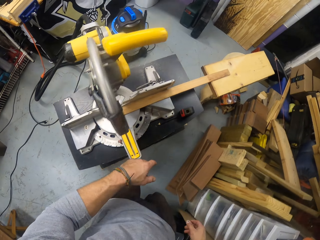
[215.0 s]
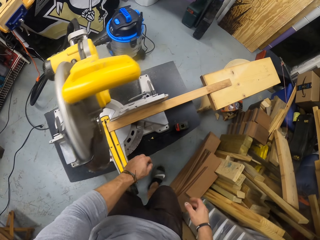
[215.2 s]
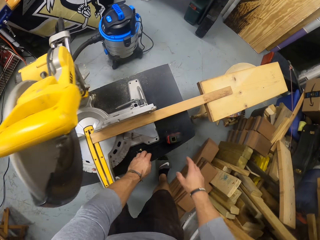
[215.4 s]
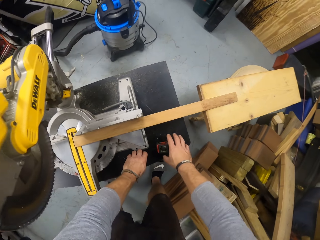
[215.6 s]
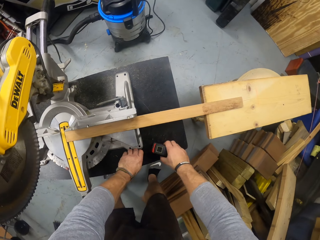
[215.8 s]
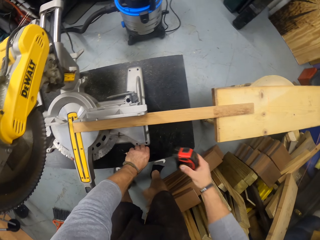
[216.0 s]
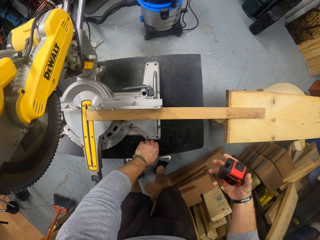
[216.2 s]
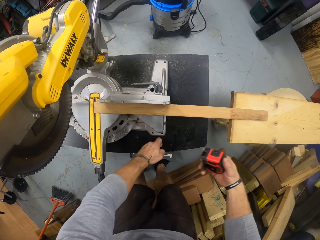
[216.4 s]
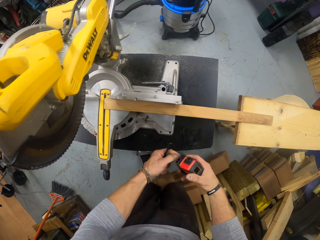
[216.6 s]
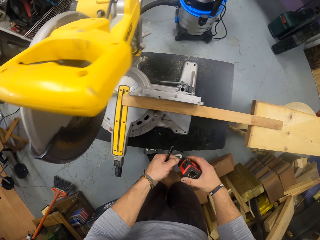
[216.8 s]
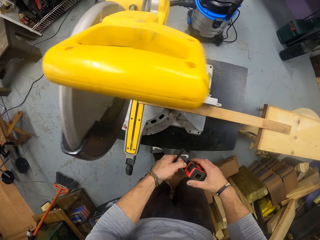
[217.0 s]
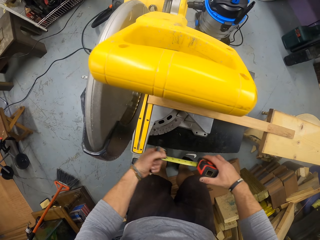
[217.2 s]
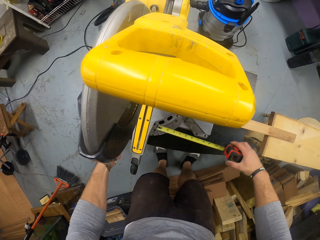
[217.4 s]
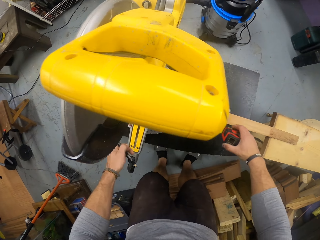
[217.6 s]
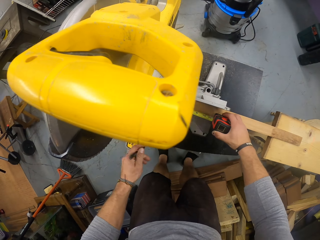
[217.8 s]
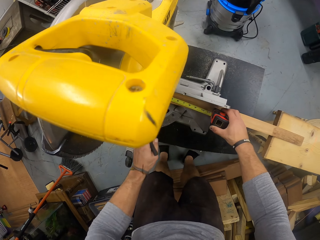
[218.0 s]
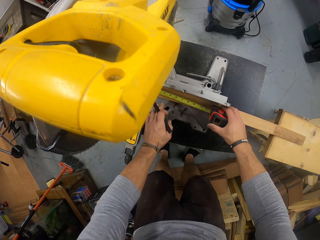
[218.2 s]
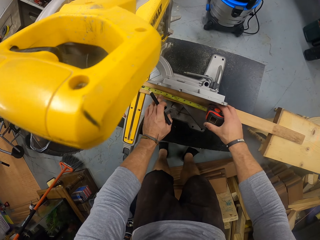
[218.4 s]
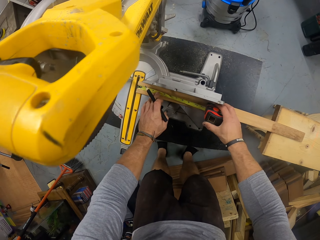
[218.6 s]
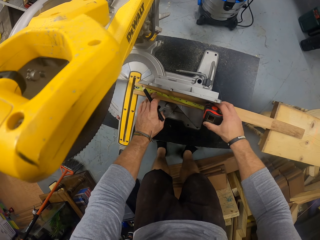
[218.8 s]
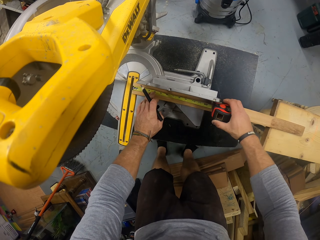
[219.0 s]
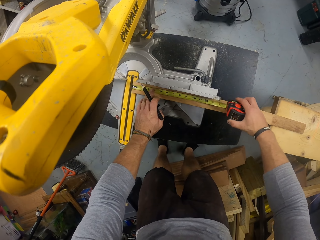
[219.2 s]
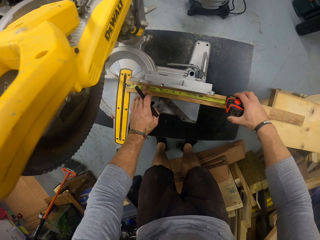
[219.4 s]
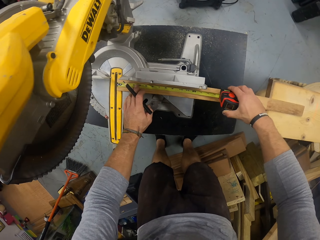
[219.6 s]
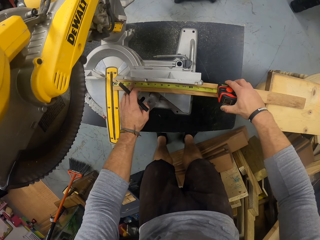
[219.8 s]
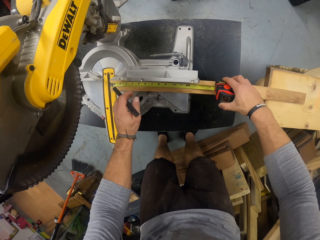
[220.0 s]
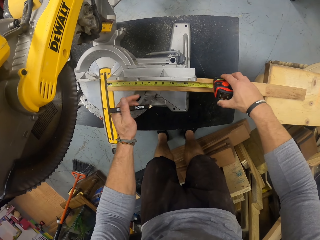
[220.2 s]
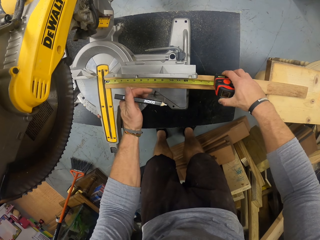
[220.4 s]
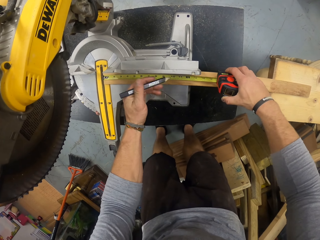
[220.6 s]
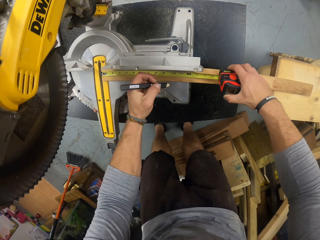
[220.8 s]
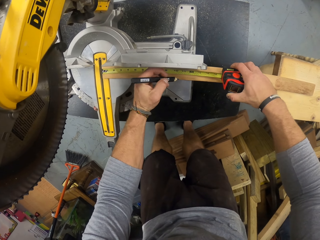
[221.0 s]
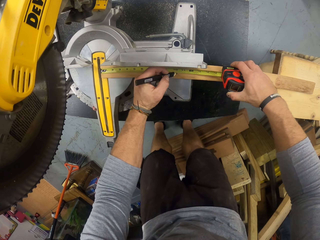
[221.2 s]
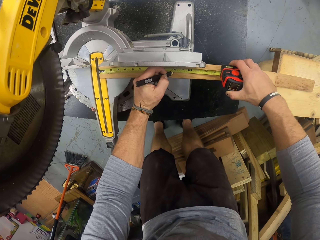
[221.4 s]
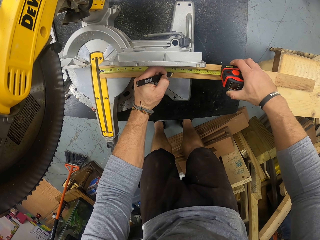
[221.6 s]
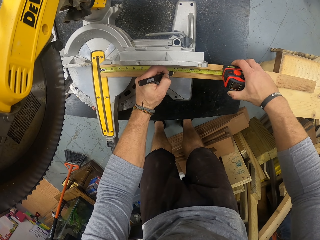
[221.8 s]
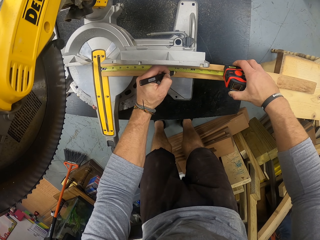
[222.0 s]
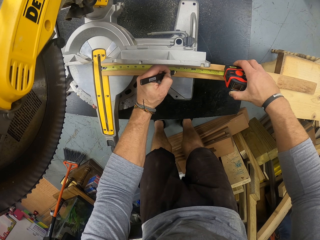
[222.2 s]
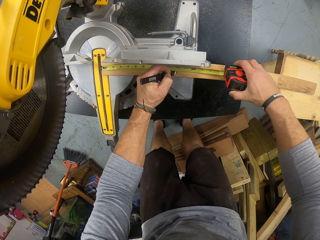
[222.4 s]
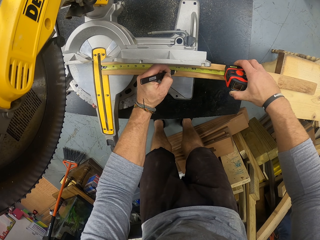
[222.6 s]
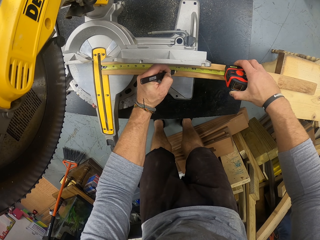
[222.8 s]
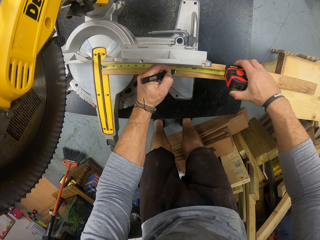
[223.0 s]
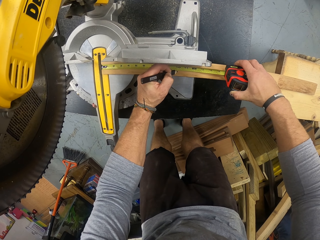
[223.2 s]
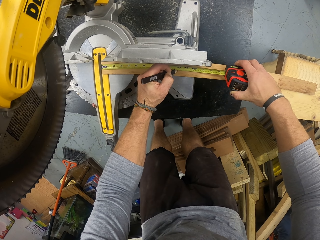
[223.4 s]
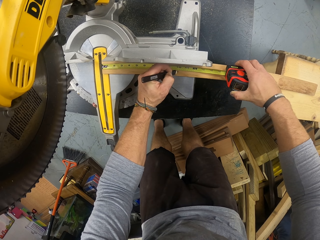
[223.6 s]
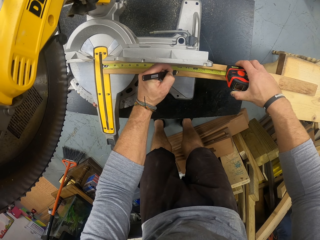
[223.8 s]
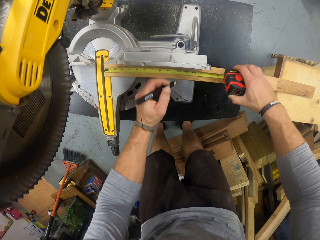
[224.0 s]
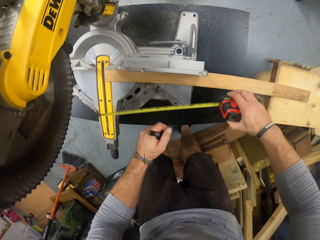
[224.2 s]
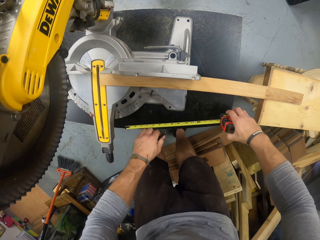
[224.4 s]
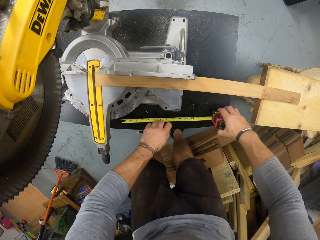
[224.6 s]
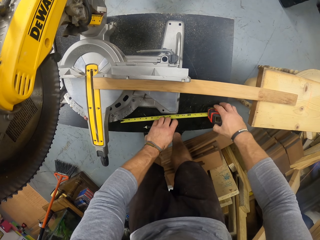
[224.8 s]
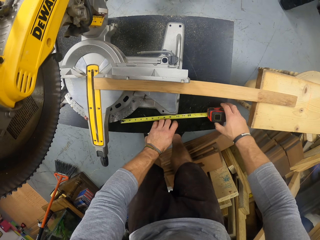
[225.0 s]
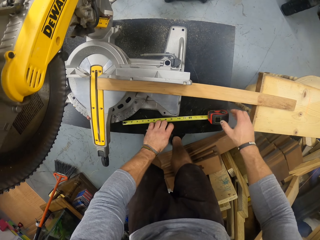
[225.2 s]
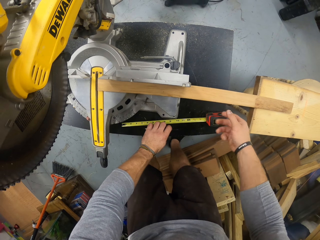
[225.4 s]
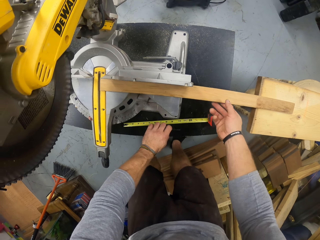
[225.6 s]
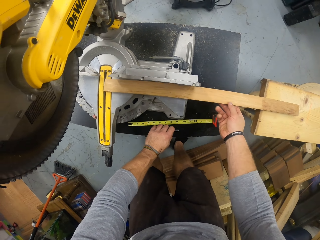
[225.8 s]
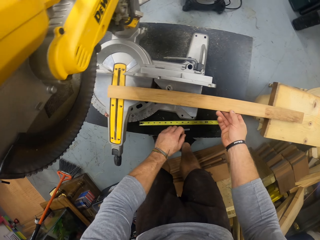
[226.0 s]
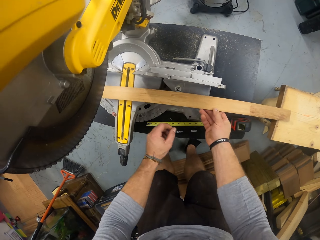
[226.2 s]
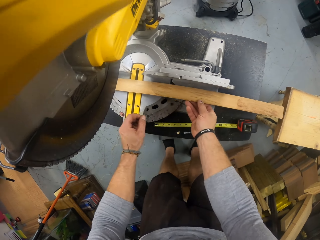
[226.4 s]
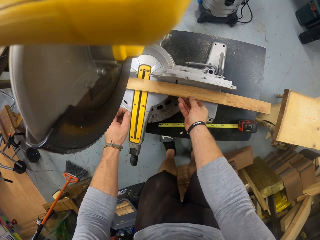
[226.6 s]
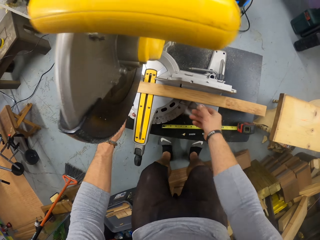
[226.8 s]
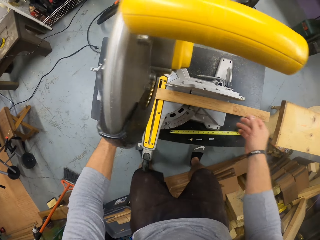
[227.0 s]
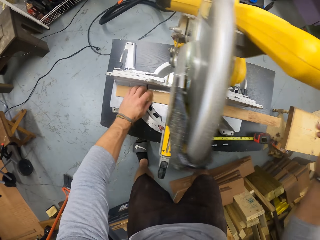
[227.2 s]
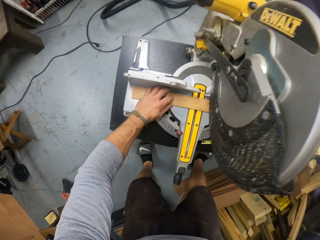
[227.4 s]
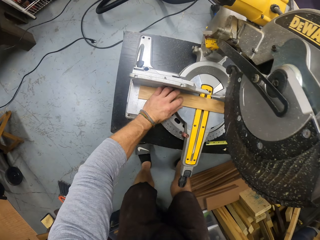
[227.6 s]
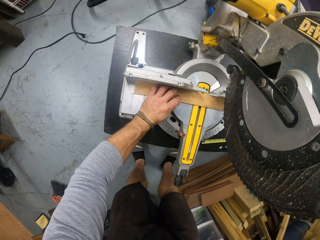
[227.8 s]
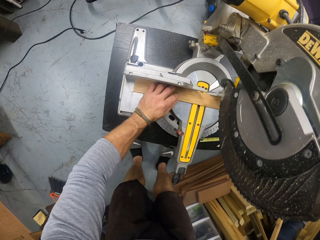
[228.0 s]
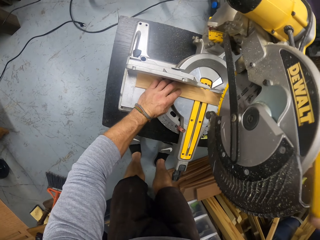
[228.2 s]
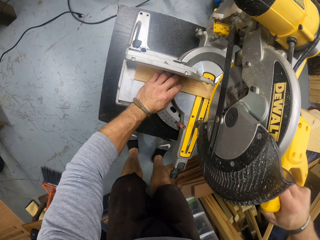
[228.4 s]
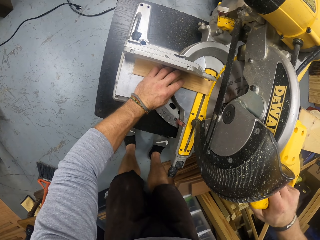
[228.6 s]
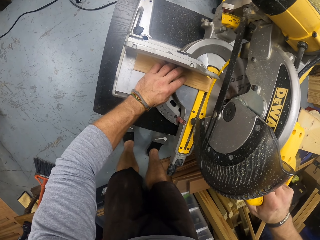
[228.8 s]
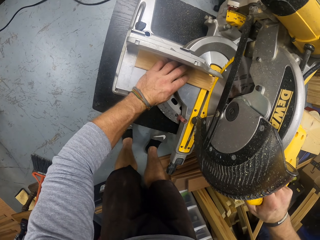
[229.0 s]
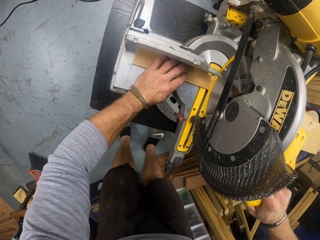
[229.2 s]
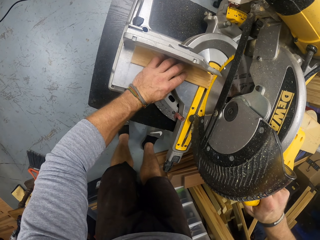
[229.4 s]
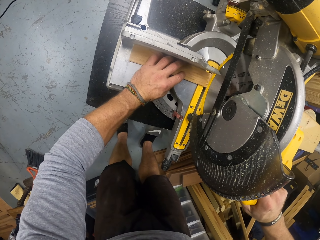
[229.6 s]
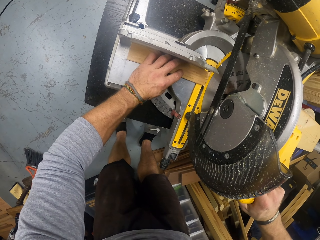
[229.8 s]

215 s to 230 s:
The camera wearer picks up a piece of wood on the table saw with his right hand. He picks up a tape measure. He picks up the pencil on the table saw with his left hand. He places the tape rule on the strip of wood with his hands. He pulls the hook. He measures the wood with the tape measure. He marks the strip of wood with the pencil in his left hand. He drops the tape rule on the table saw with his right hand. He drops the pencil on the table saw with his left hand. He aligns the strip of wood under the saw on the miter with his hands. He cuts the strip of wood with the miter saw in his right hand.

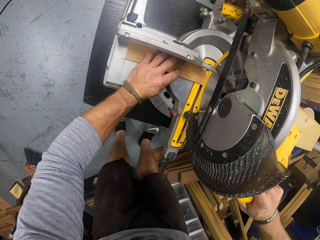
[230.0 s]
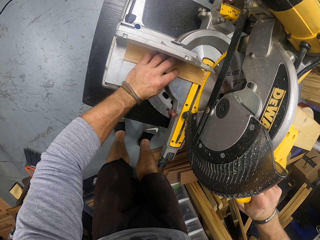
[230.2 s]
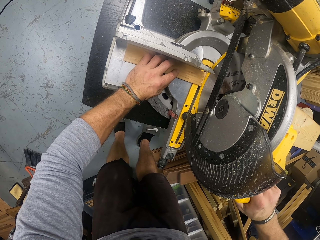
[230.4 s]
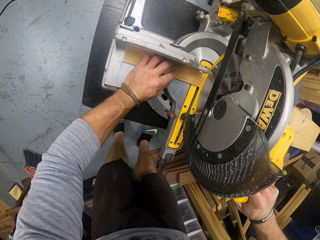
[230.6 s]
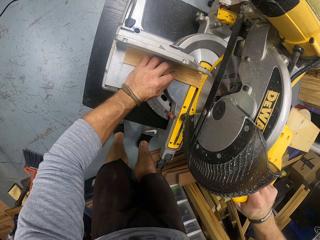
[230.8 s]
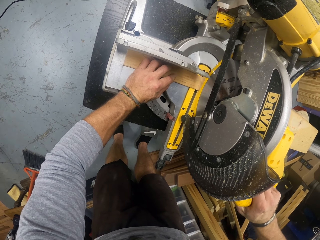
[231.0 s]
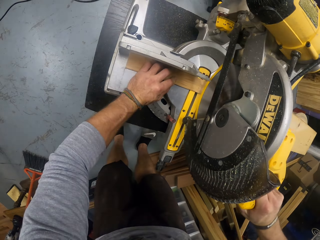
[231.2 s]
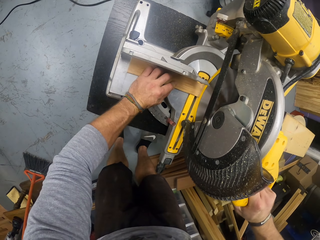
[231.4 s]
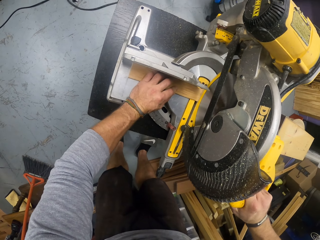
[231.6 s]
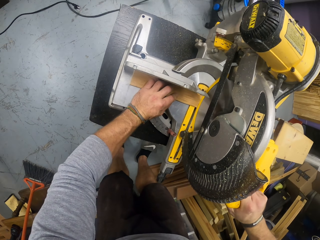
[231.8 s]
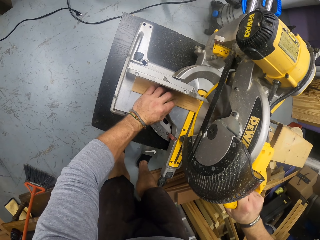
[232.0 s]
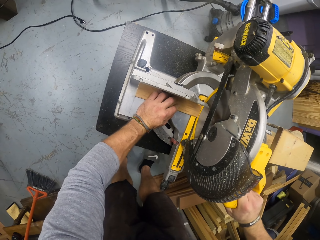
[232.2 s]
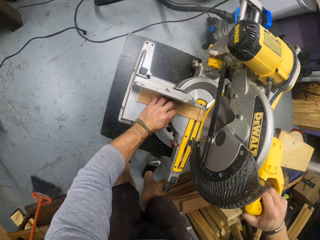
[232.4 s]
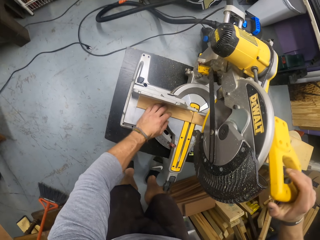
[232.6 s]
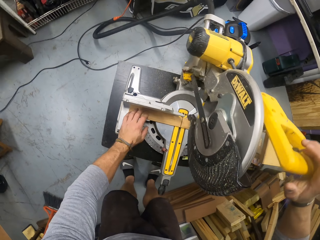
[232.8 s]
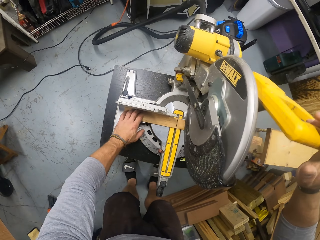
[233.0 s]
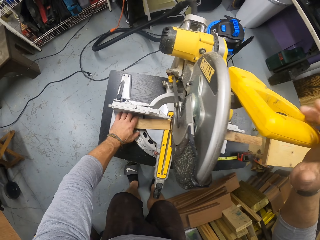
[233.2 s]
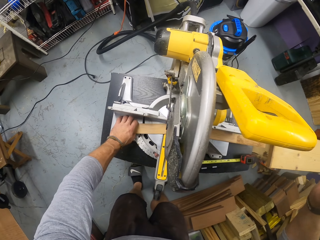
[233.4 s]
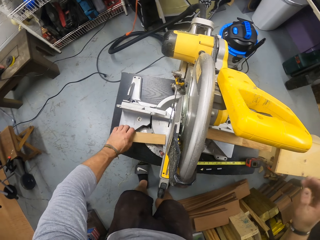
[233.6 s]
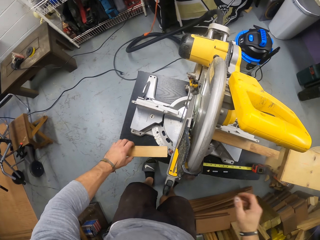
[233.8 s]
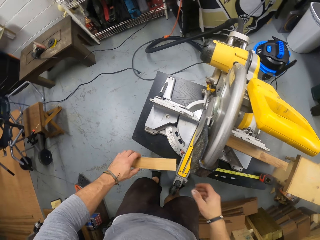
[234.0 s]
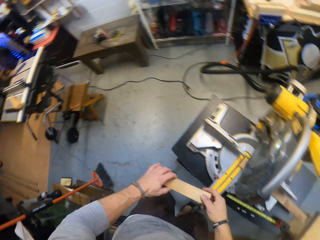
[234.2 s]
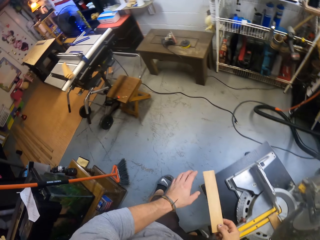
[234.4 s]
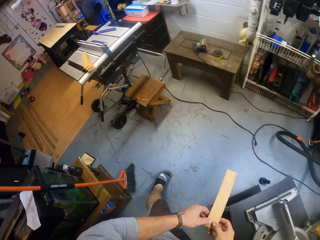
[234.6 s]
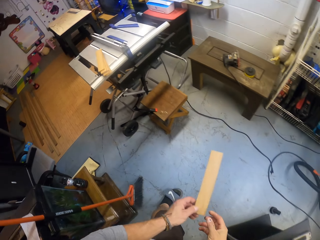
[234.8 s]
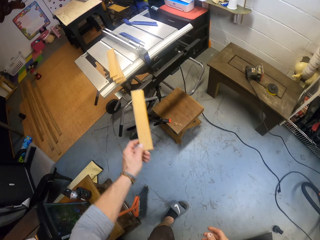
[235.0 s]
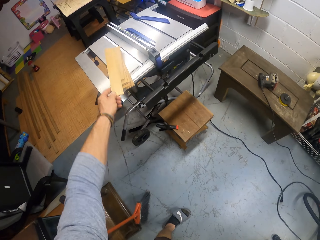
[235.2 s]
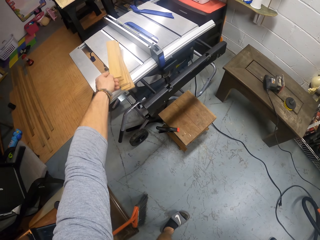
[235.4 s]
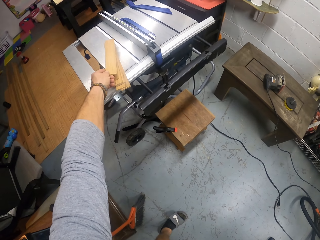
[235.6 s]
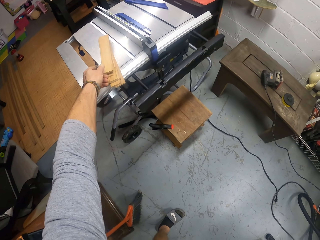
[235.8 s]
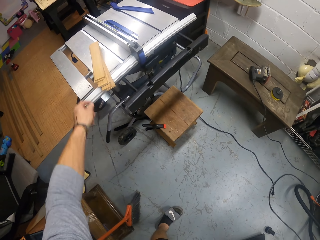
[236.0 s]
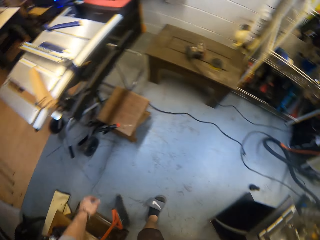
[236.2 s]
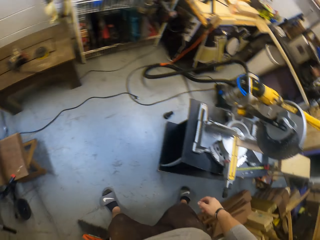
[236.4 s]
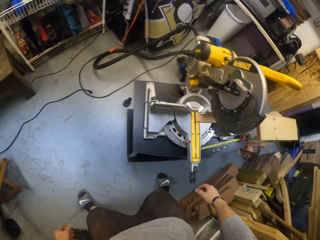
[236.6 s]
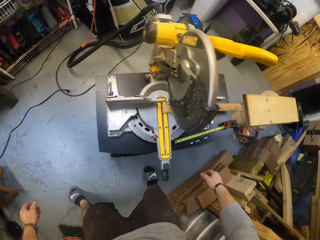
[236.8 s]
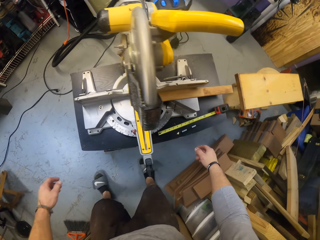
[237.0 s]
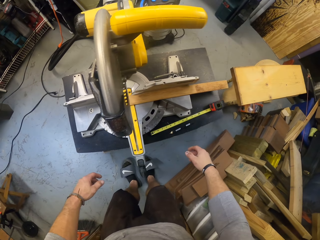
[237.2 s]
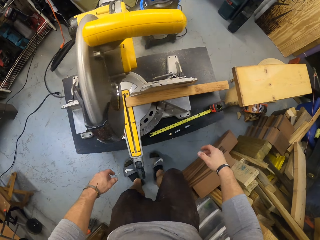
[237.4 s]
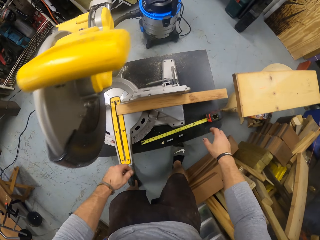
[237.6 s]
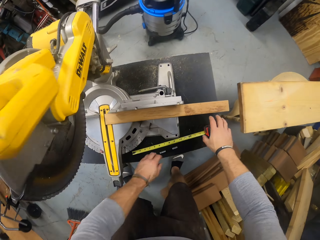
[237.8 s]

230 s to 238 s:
The camera wearer picks up a piece of wood on the table saw with his right hand. He fiddles with the piece of wood in his hands. He drops the piece of wood on an inactive table saw with his left hand.
